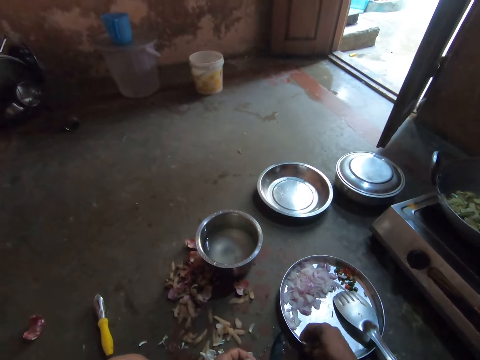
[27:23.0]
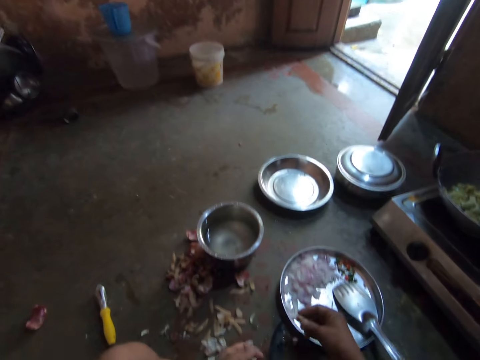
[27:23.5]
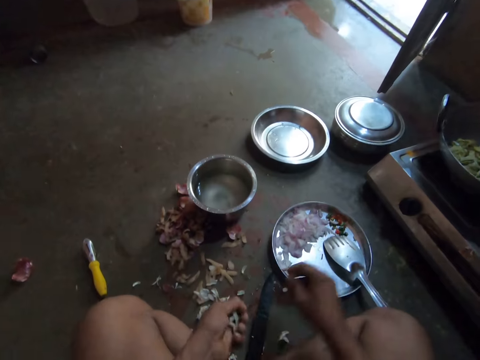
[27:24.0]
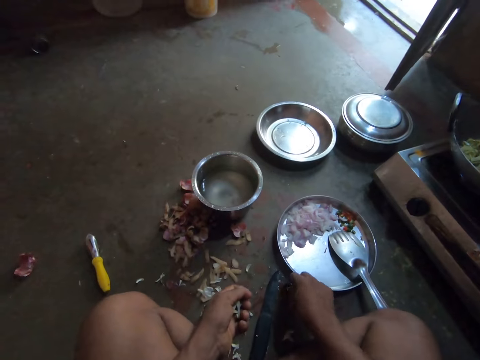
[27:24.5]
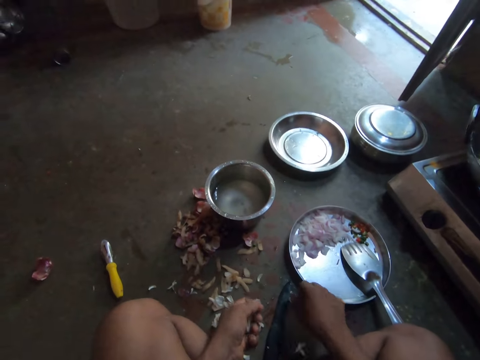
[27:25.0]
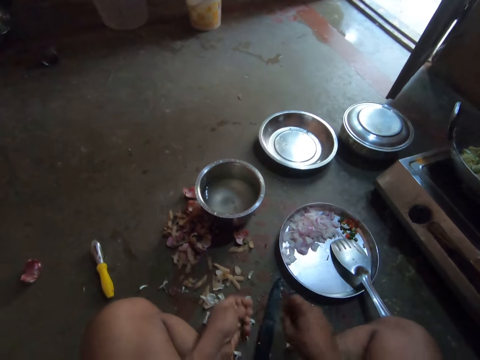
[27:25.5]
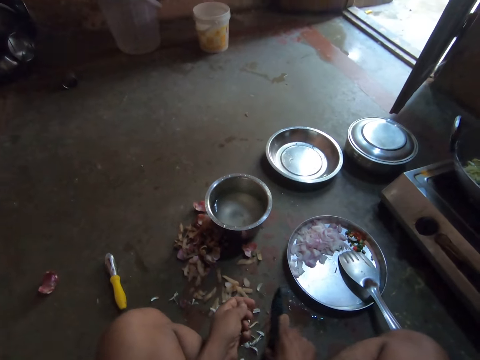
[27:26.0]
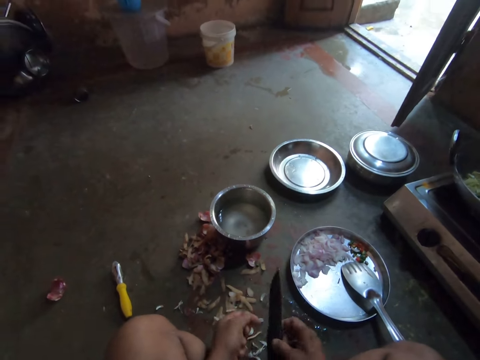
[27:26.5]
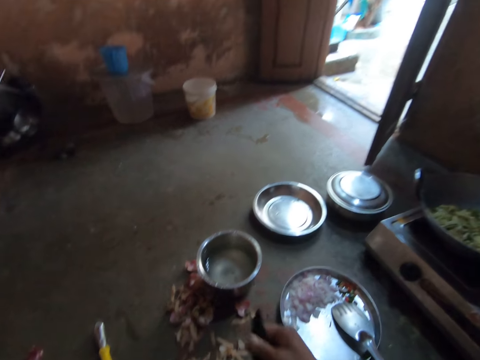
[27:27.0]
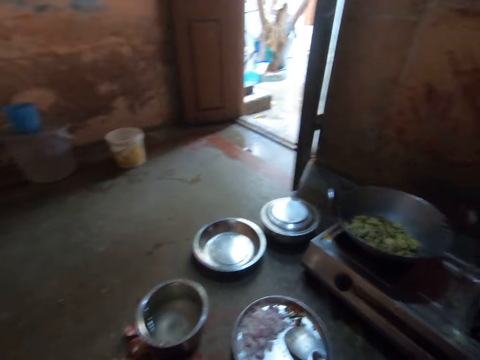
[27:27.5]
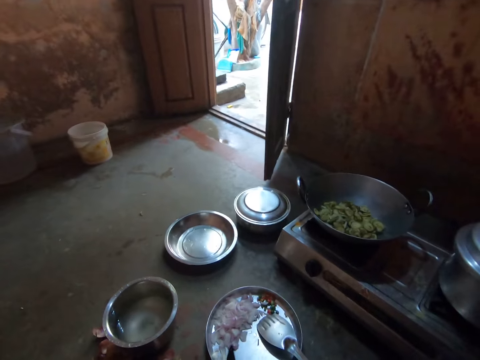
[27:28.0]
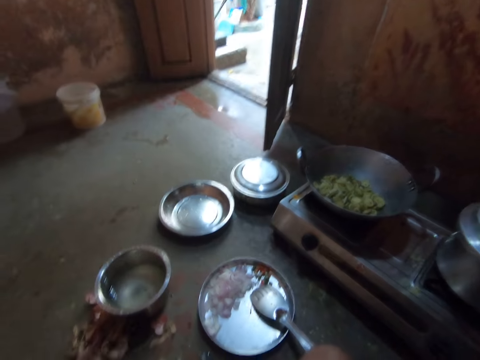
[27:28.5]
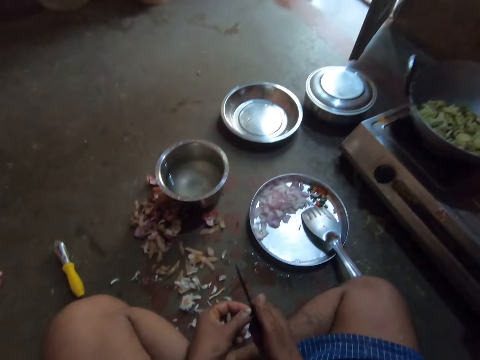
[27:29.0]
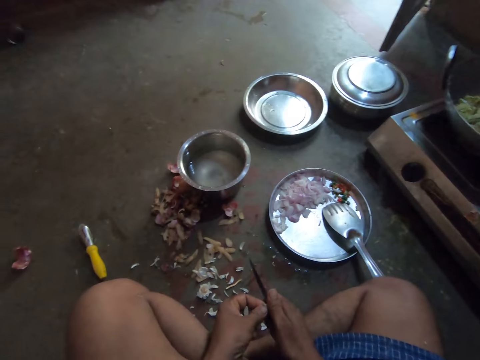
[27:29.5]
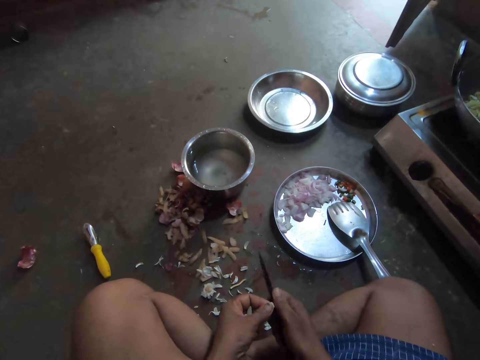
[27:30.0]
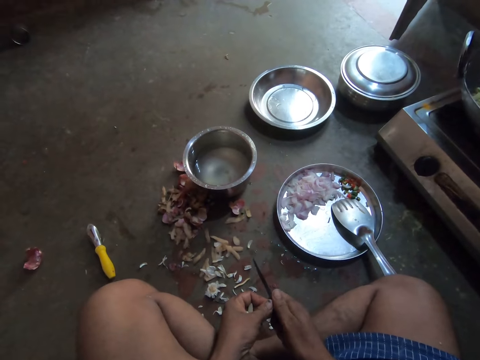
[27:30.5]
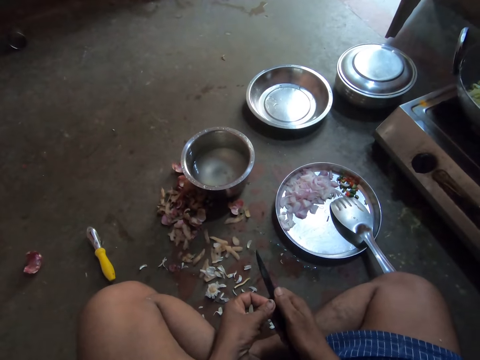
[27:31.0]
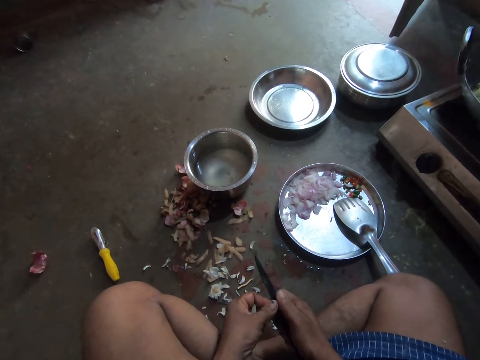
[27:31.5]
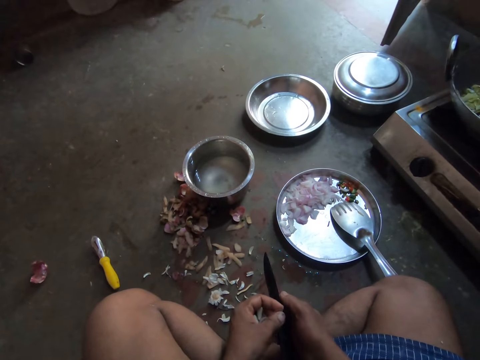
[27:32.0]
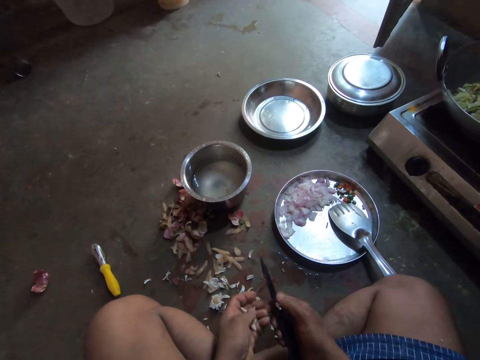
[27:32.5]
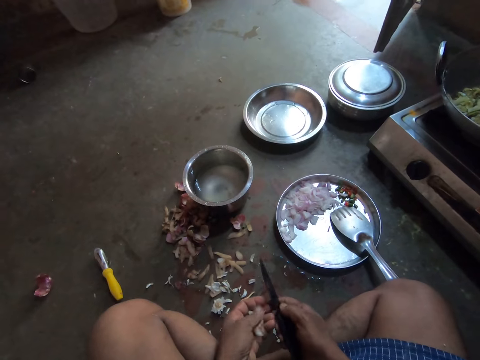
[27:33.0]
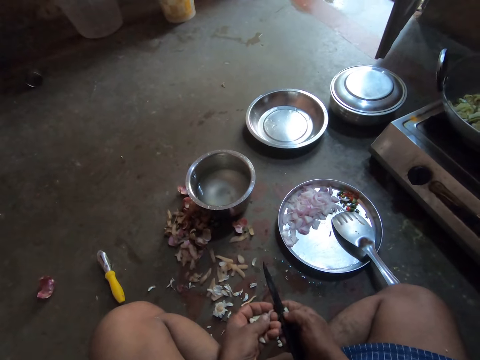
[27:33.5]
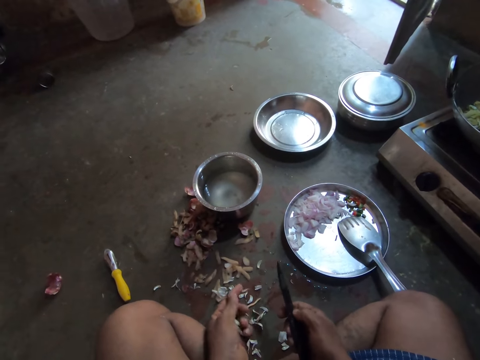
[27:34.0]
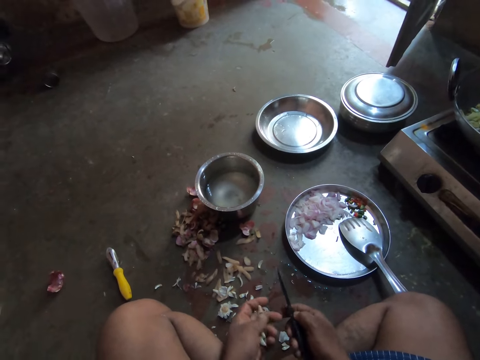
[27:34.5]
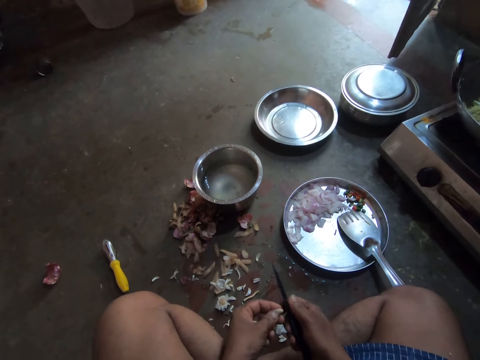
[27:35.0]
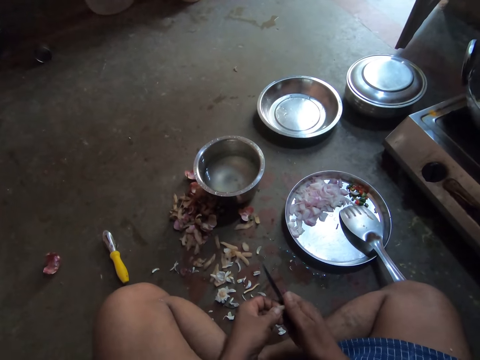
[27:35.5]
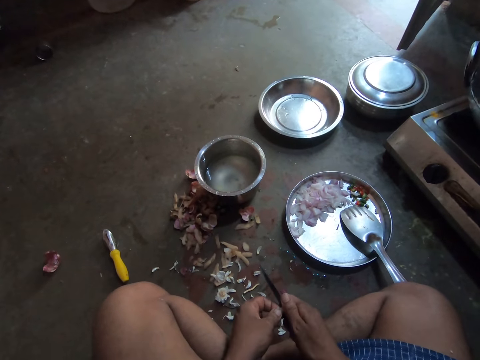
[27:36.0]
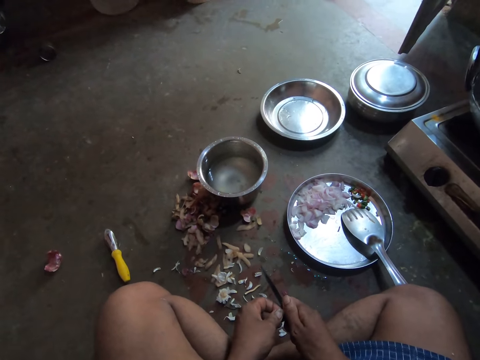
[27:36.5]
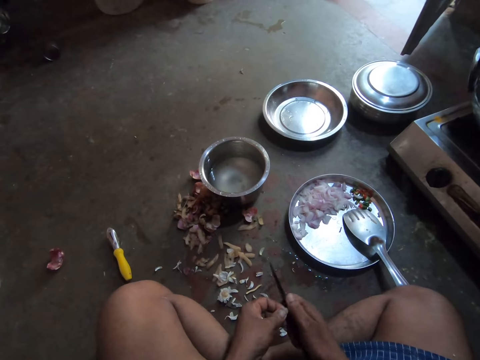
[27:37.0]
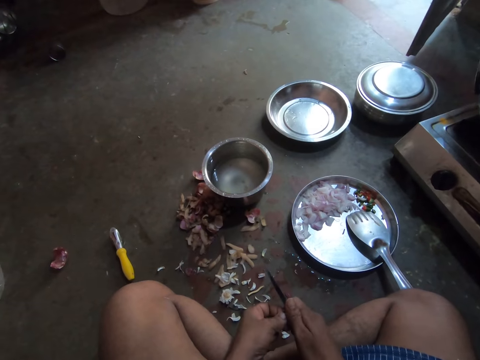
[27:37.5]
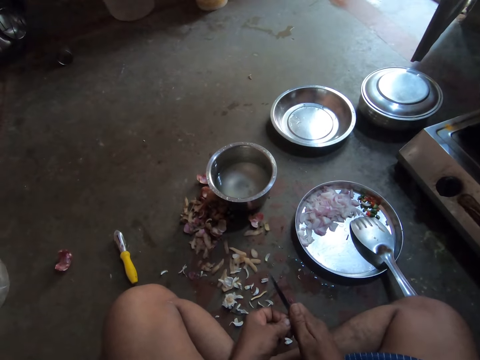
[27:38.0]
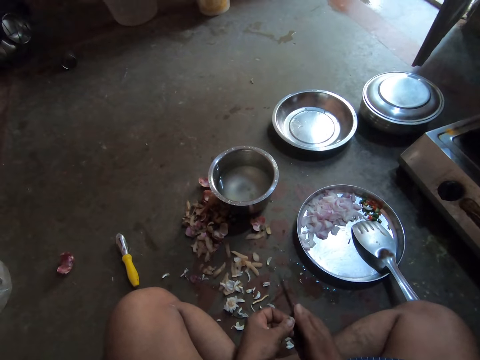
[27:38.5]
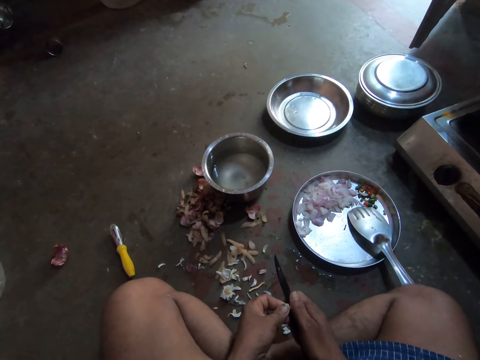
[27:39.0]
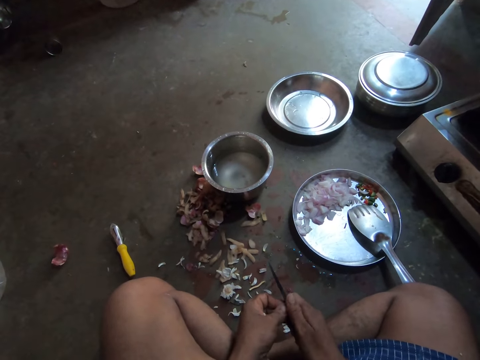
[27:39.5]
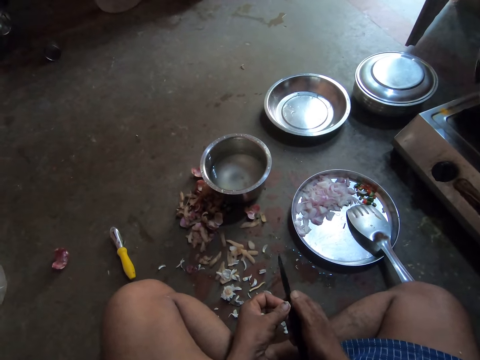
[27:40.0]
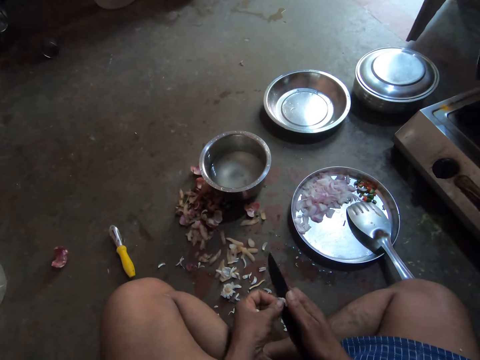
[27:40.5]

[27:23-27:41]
The camera wearer picks up the knife. They stare at the floor. They peel the garlic with the knife. They cut the garlic pieces. They throw the peel. They peel the garlic with the knife.

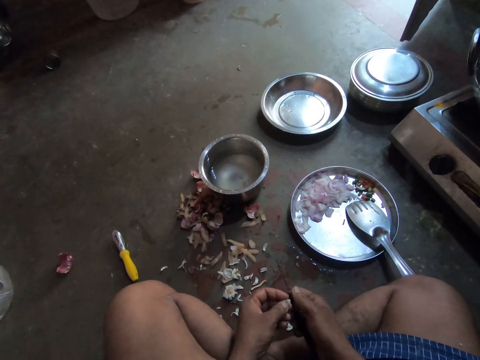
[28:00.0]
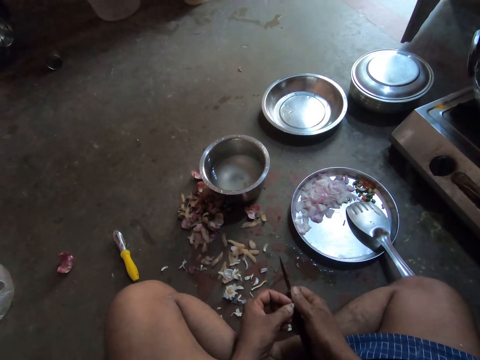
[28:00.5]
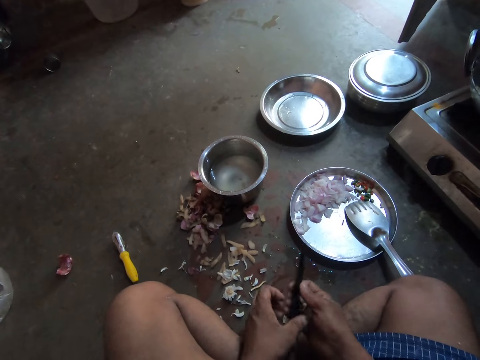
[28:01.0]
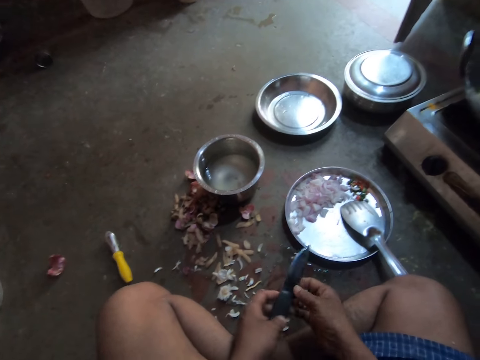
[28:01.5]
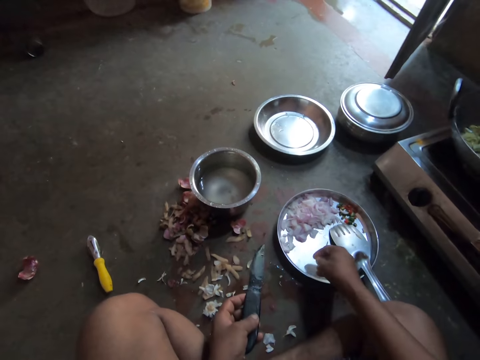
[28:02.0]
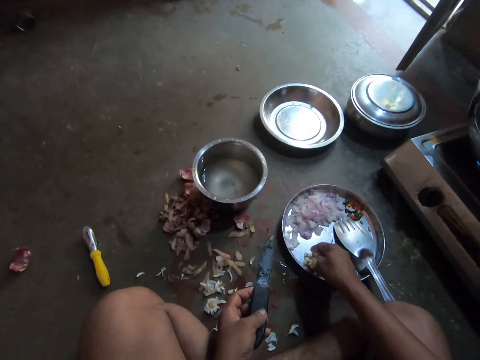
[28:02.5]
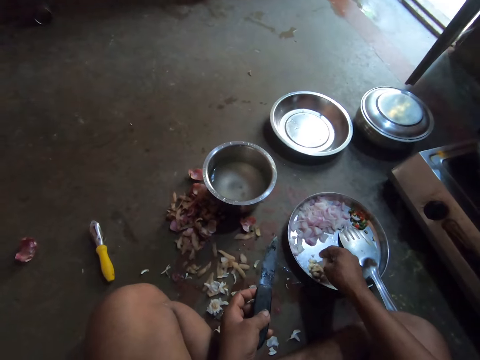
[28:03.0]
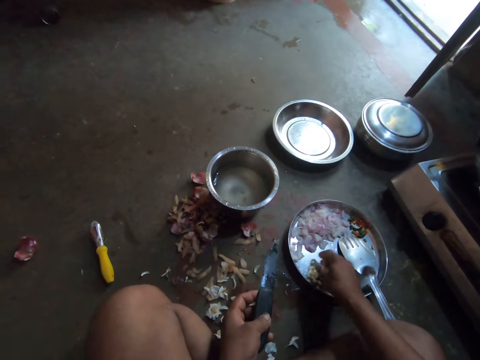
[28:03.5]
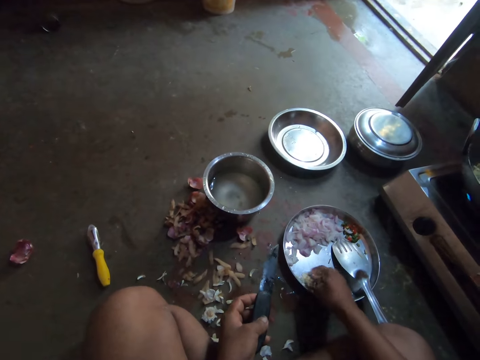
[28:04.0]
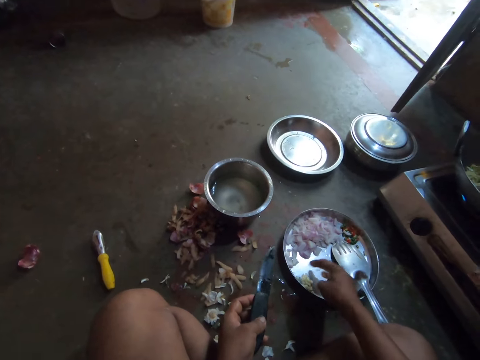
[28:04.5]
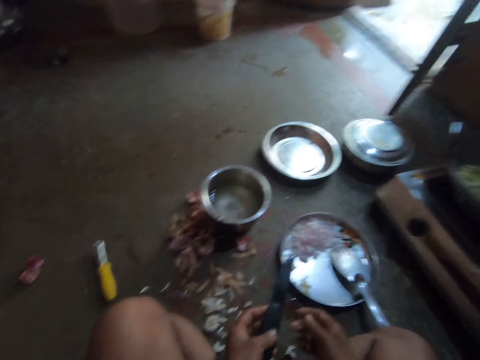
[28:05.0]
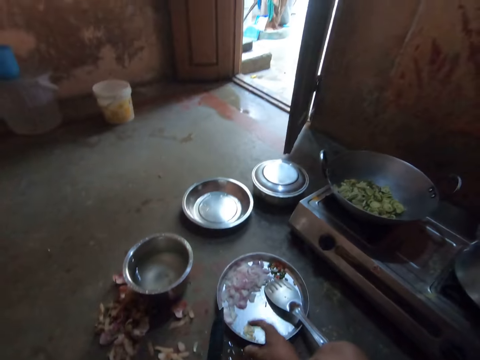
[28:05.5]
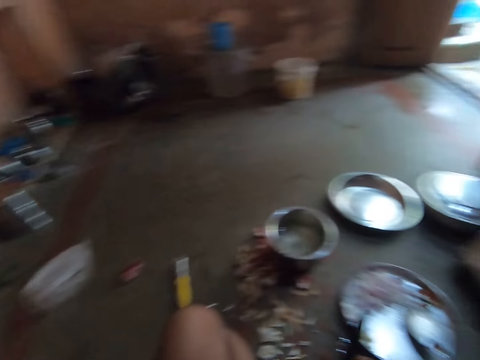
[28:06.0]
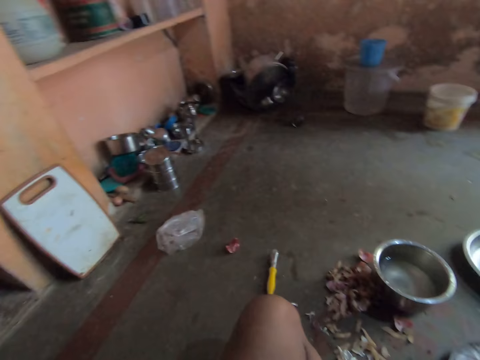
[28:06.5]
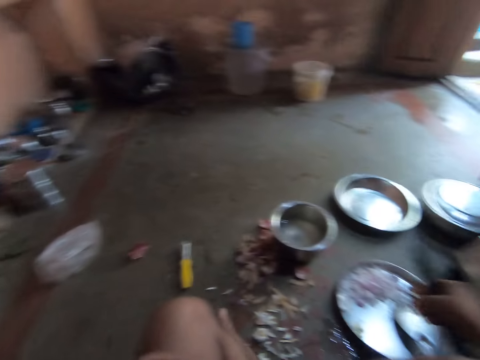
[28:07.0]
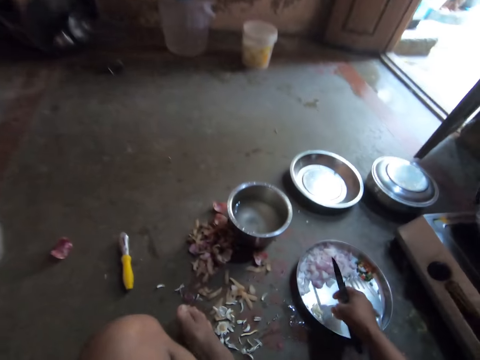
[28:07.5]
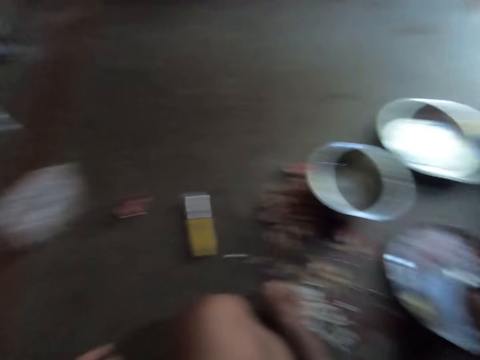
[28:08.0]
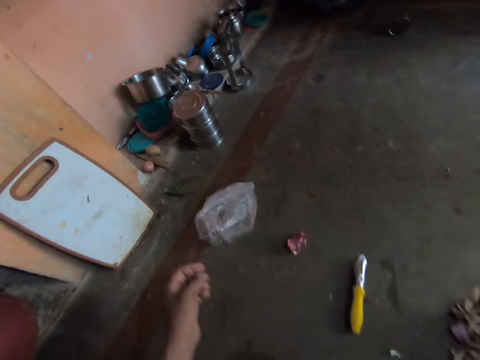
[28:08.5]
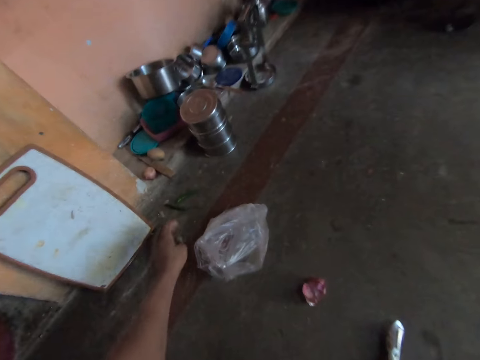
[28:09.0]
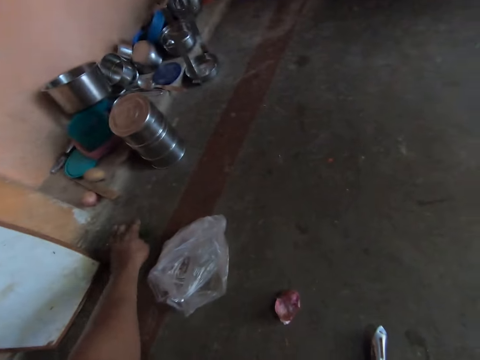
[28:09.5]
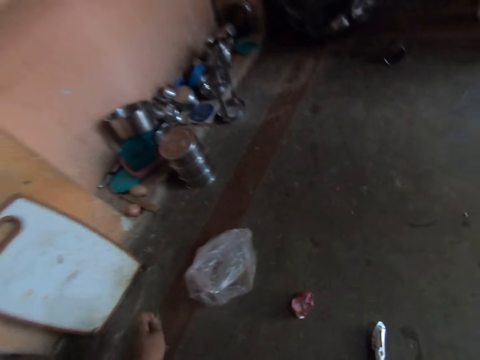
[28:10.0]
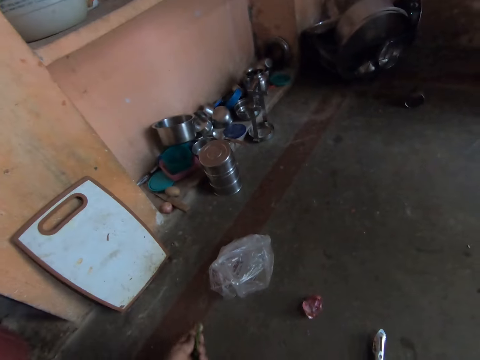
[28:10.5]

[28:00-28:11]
The camera wearer places the cut garlic pieces in the round tray. They look around. They place the garlic piece in the round tray. They move towards the wall. They pick up the peppers.
